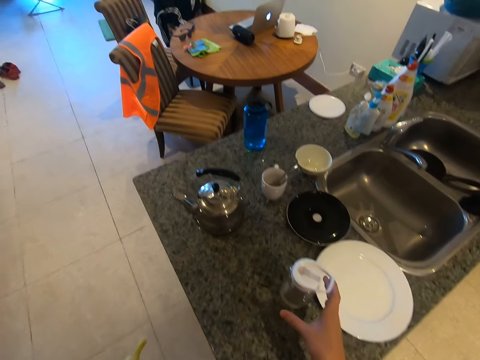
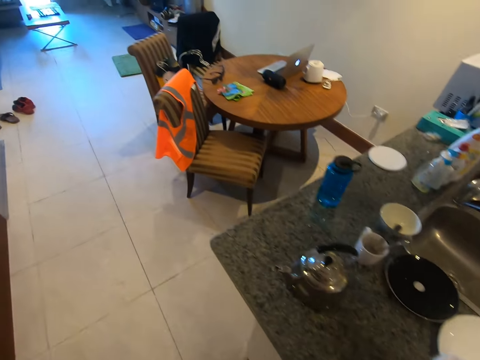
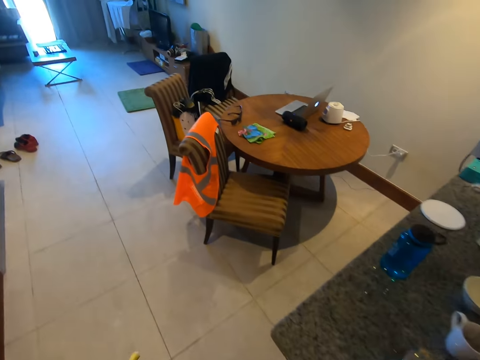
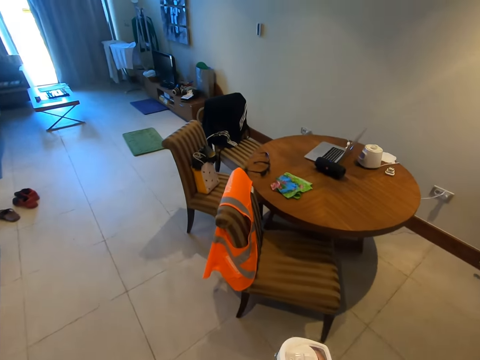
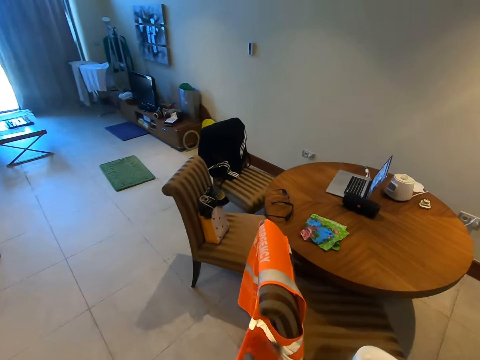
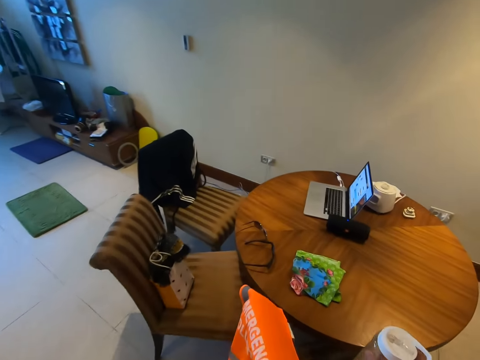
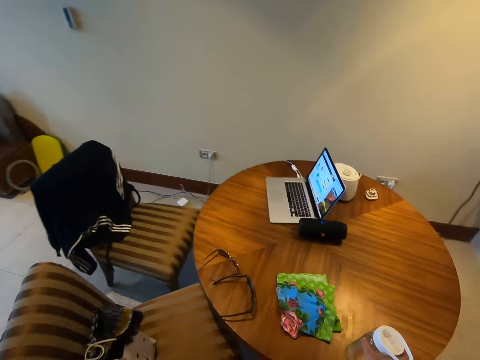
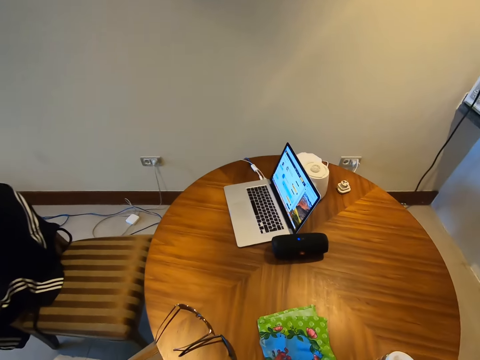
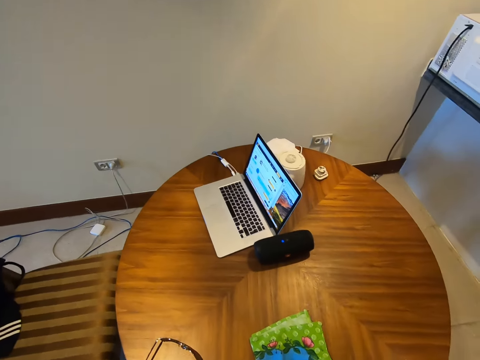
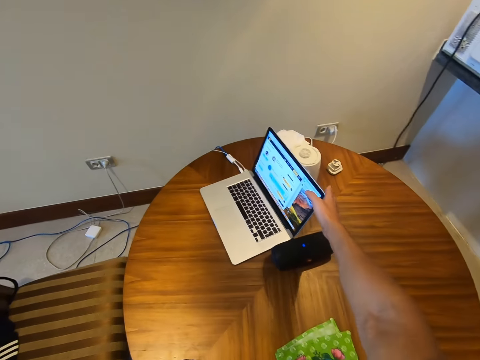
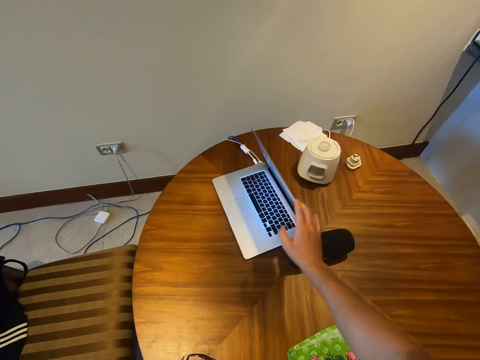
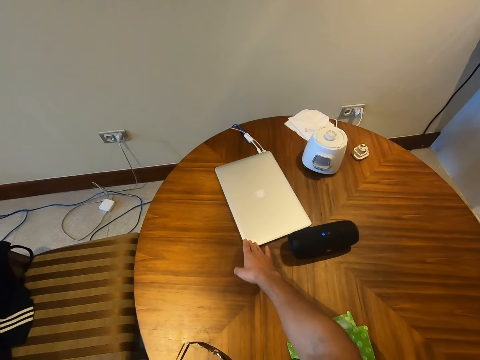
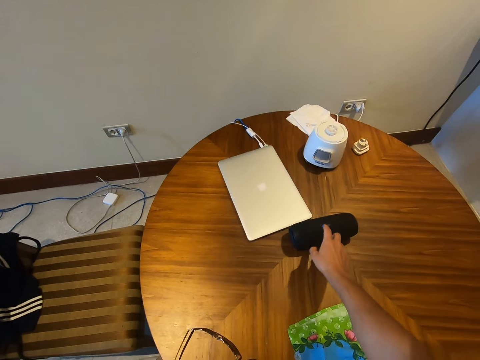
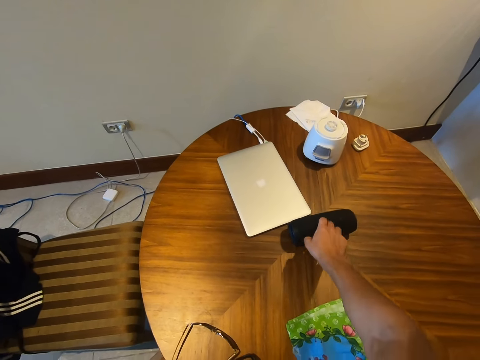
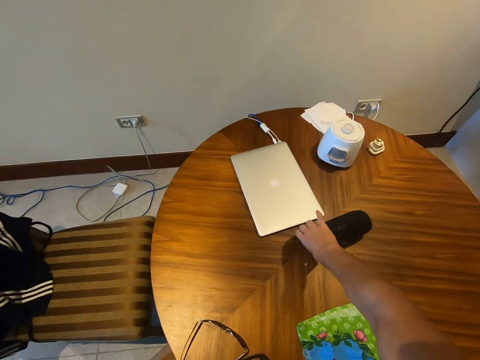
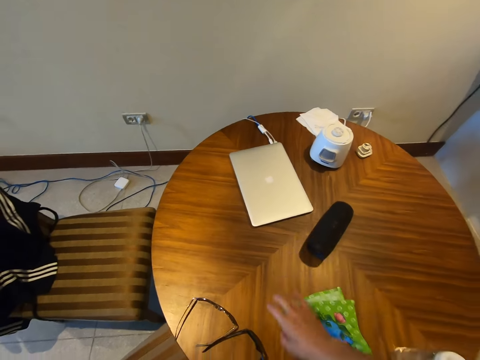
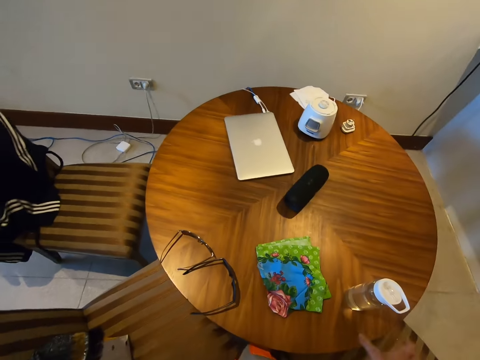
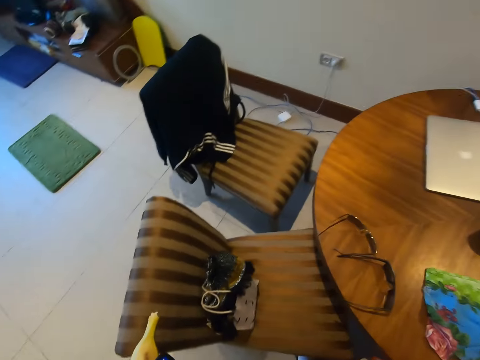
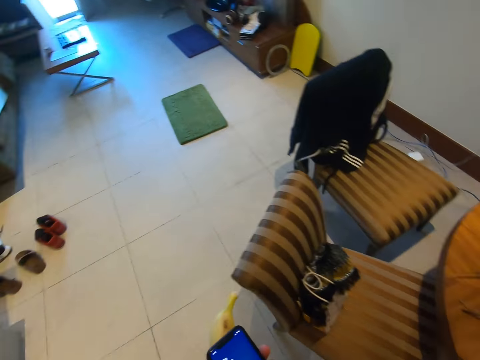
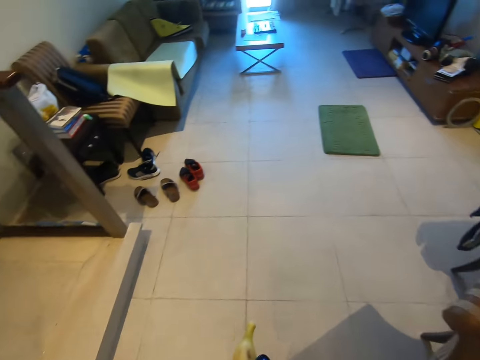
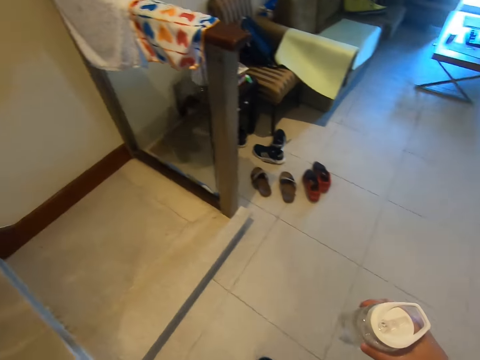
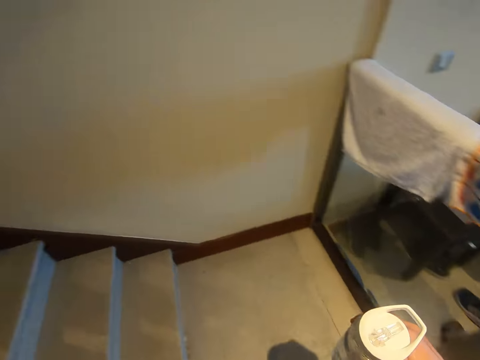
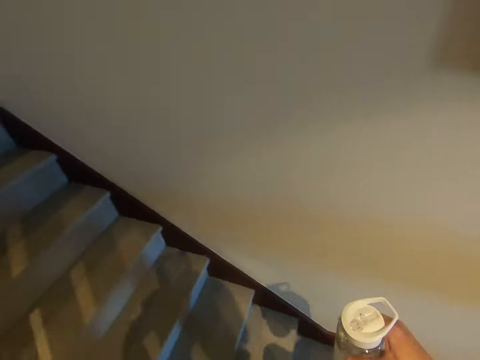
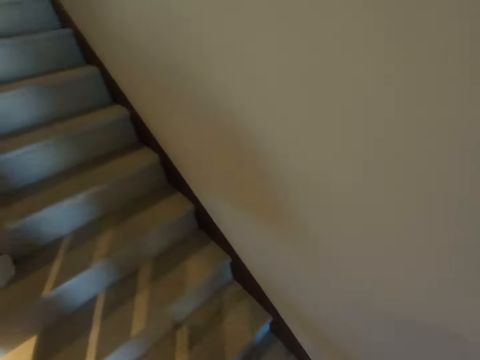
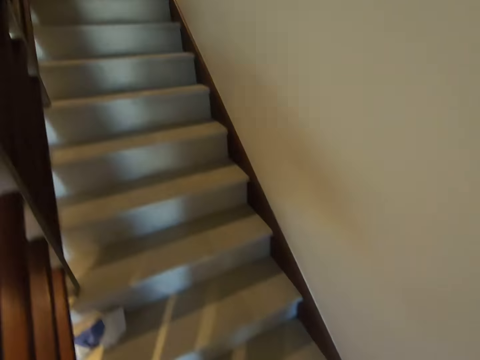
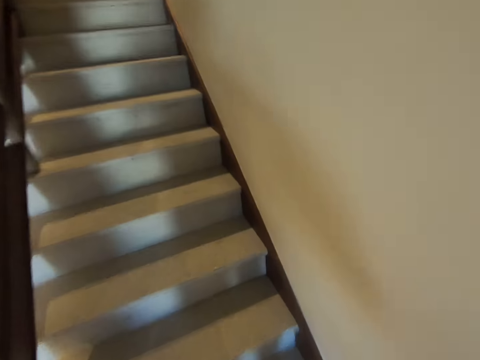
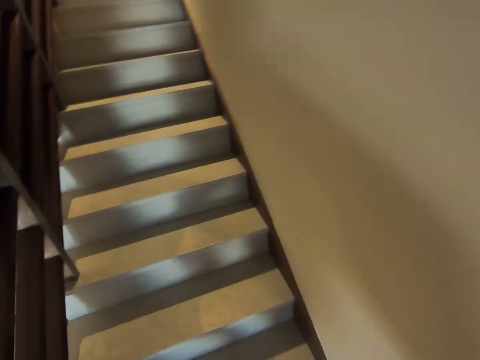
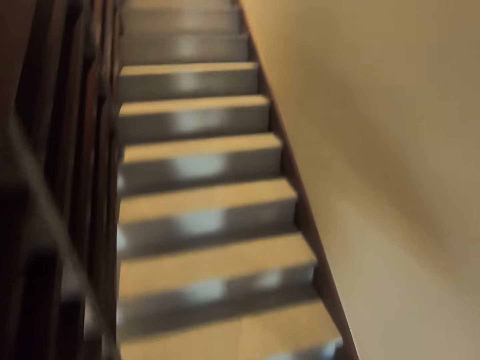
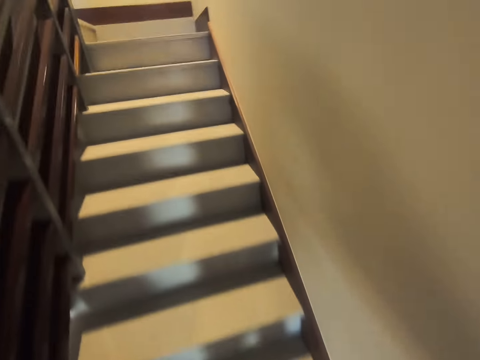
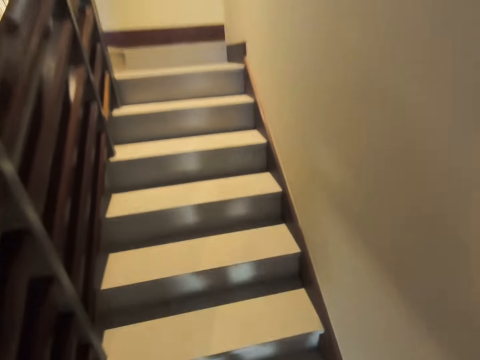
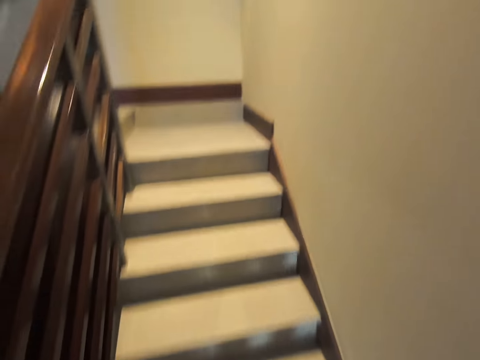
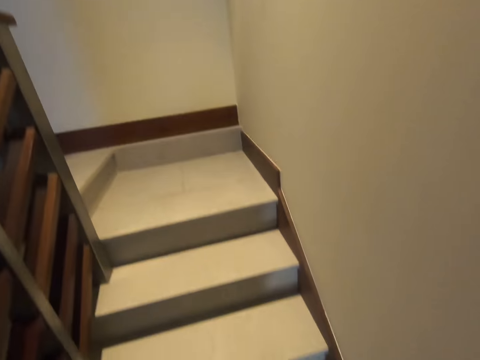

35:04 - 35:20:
The camera wearer picks a bottle and holds the water bottle. They pick the bottle again. They walk away from the countertop. They put down the water bottle. They close the laptop. They dial a bluetooth button on the speaker. They move the speaker. They walk away from the table. They walk up the stairs.

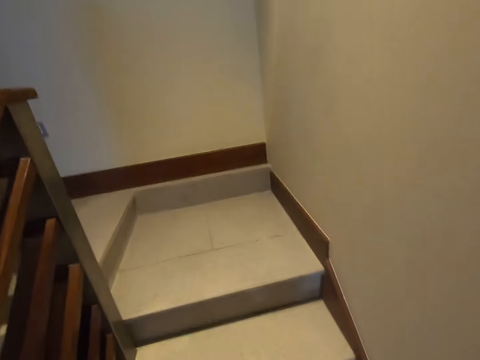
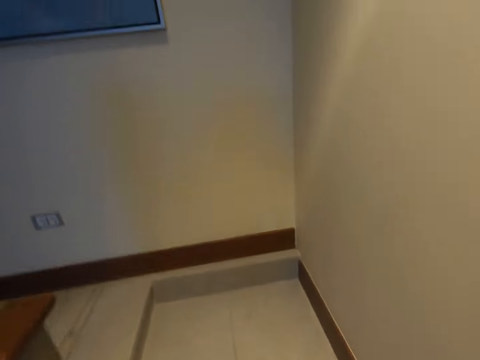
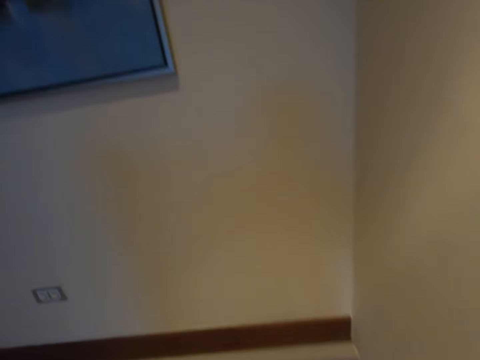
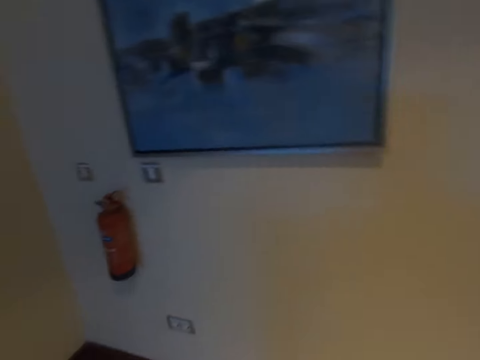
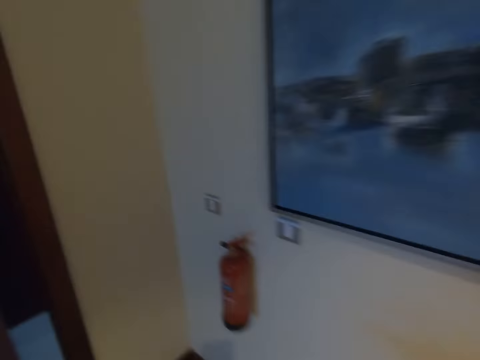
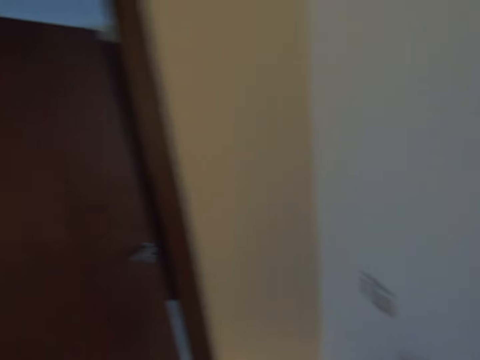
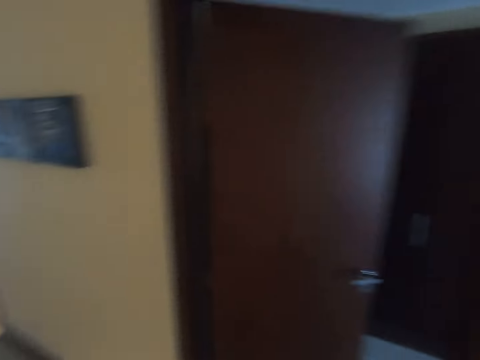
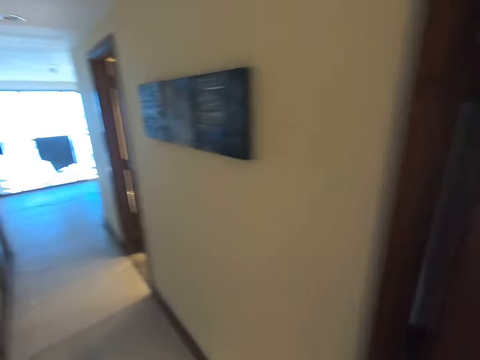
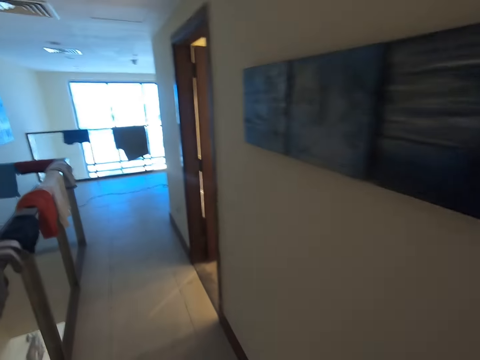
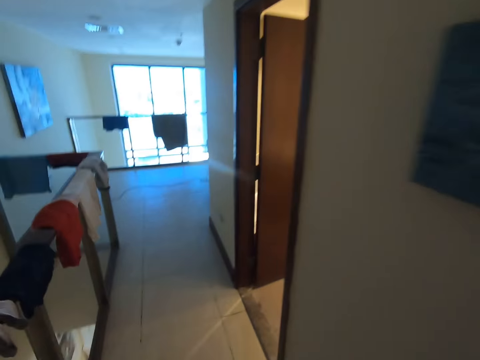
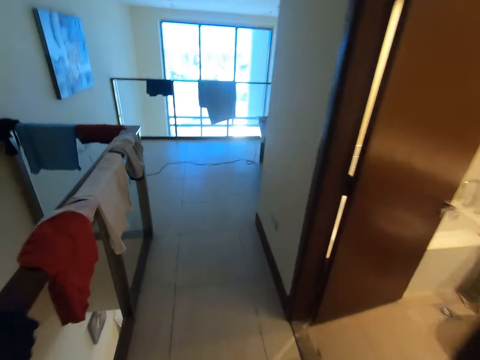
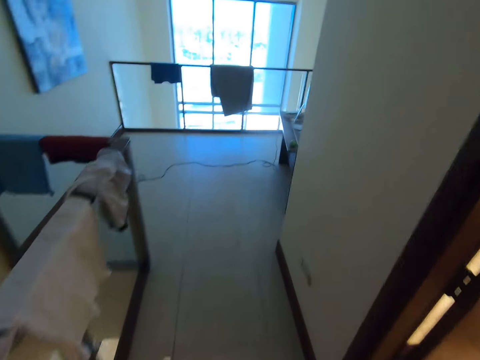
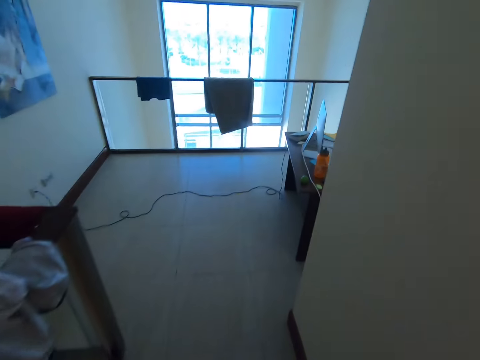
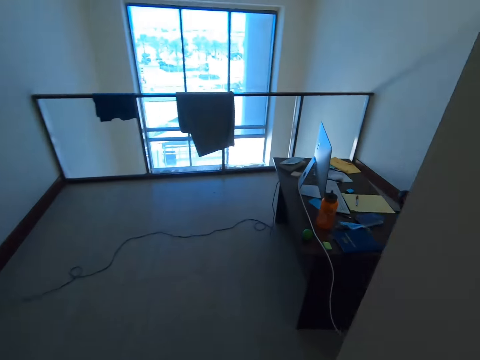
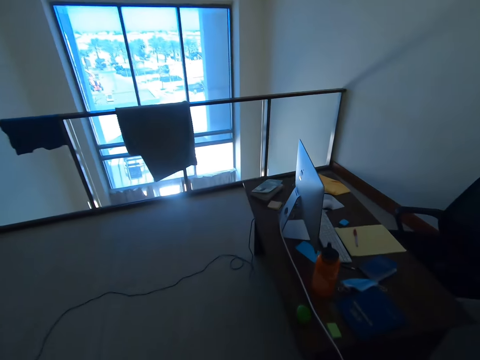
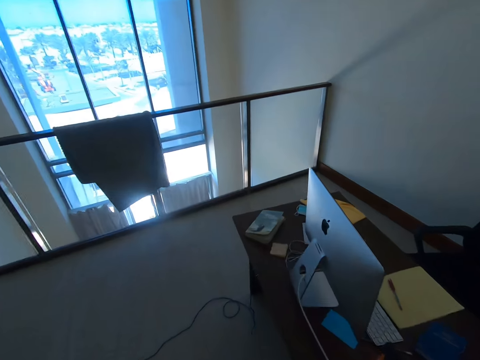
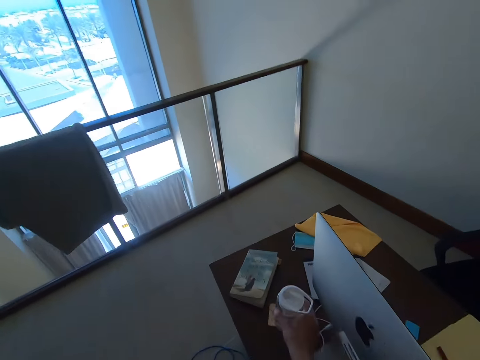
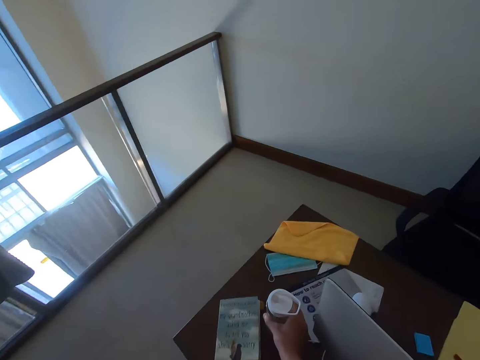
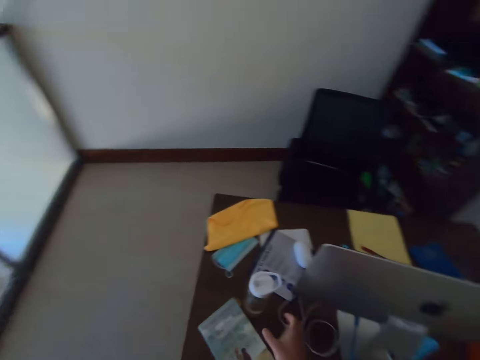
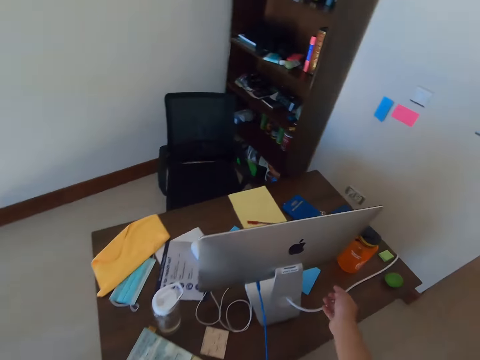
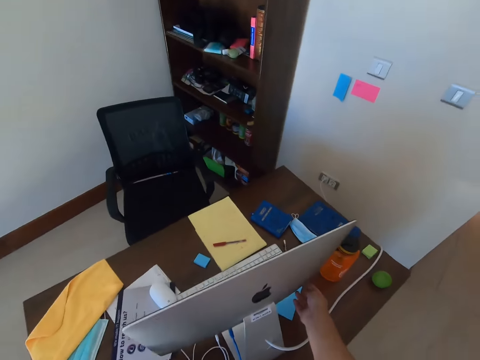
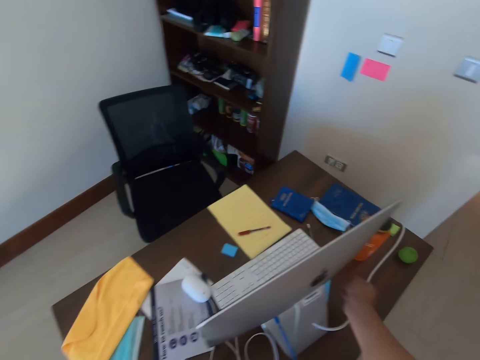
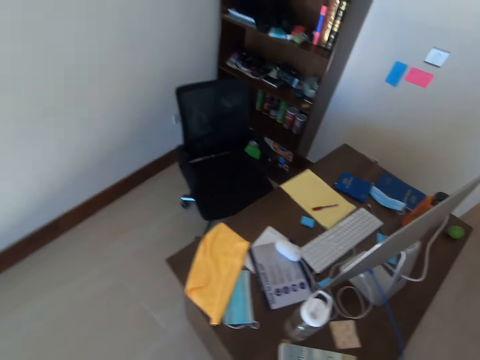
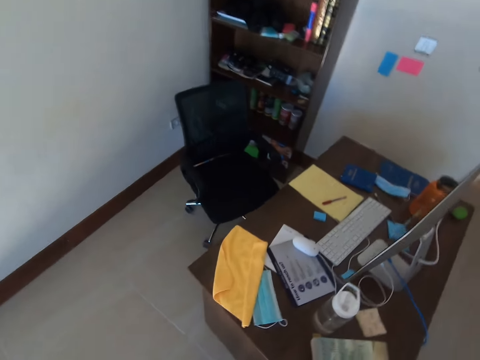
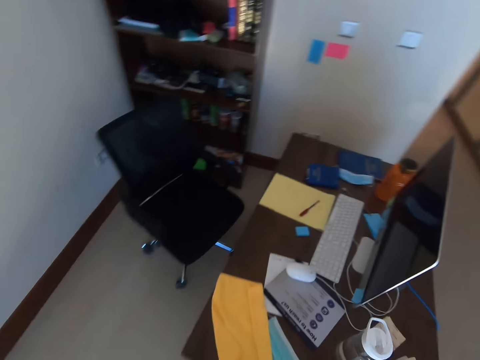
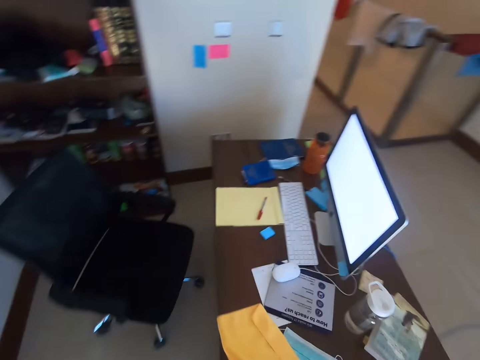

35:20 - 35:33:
The camera wearer walks along the corridor. They put down the water bottle on the table. They turn on the desktop.
